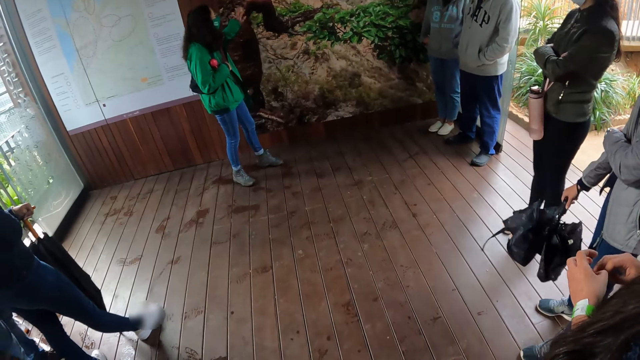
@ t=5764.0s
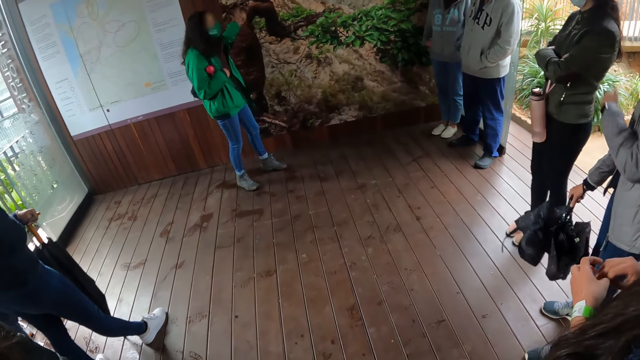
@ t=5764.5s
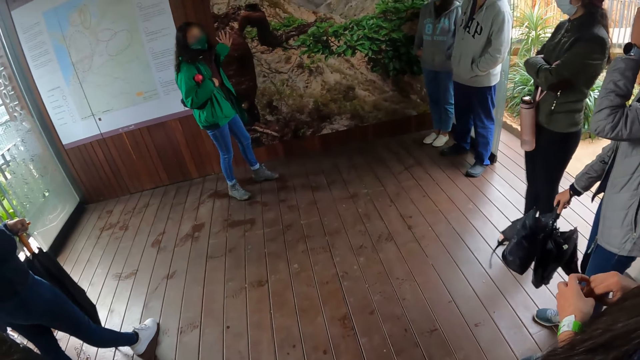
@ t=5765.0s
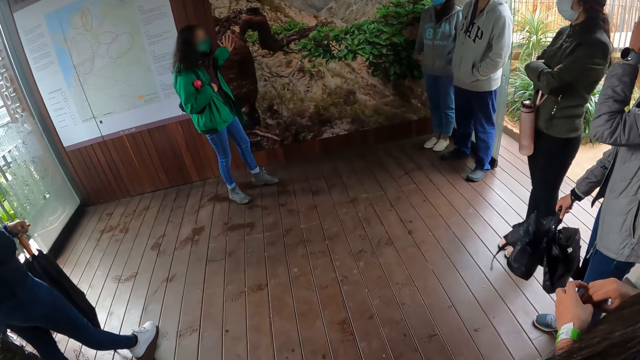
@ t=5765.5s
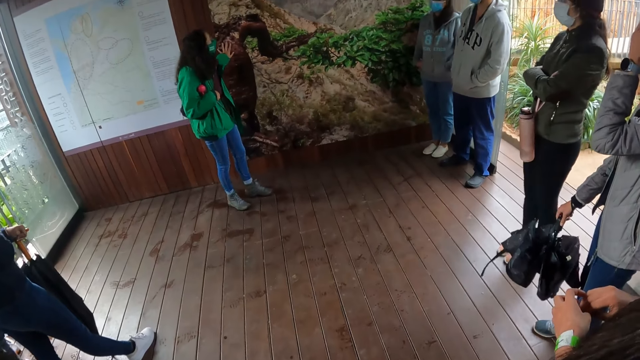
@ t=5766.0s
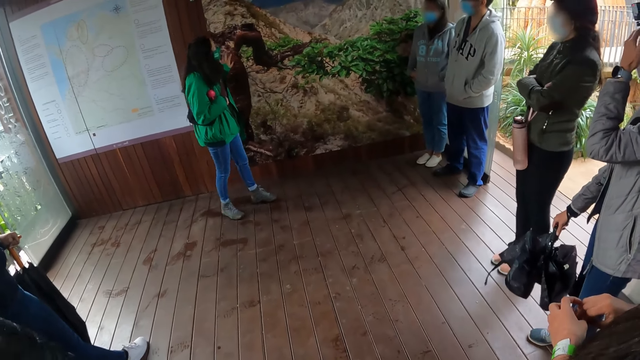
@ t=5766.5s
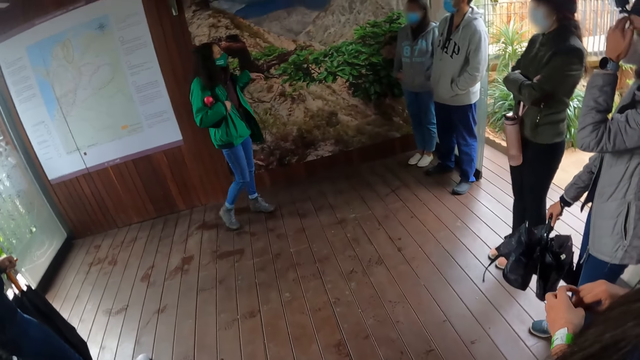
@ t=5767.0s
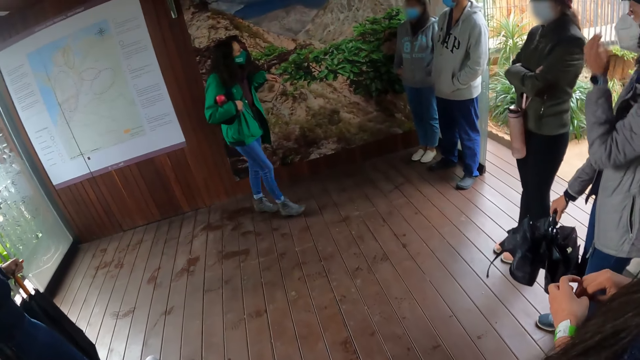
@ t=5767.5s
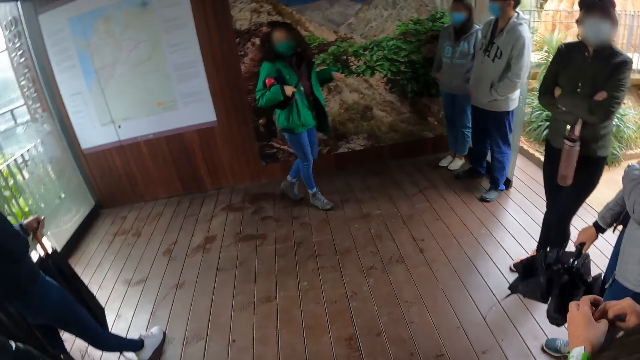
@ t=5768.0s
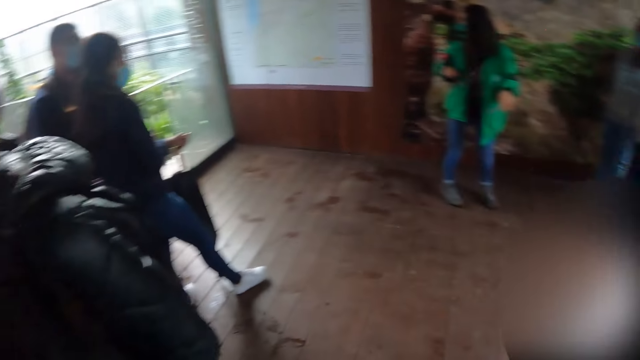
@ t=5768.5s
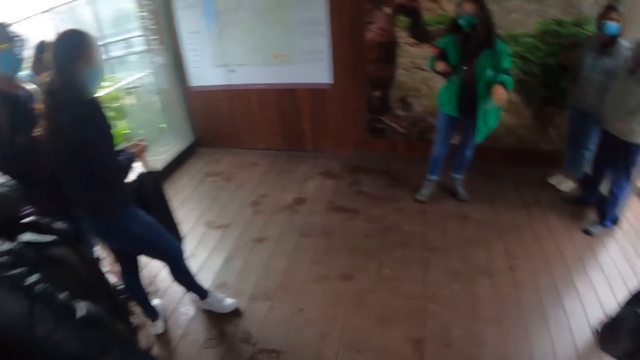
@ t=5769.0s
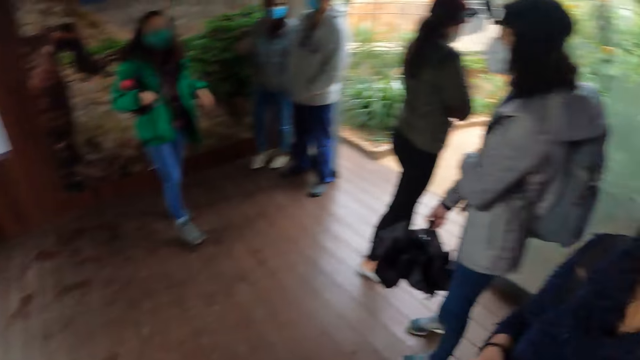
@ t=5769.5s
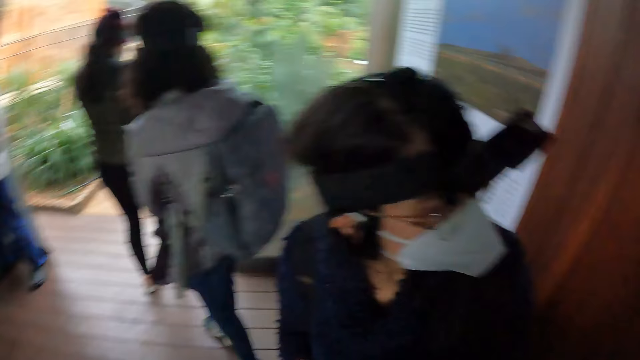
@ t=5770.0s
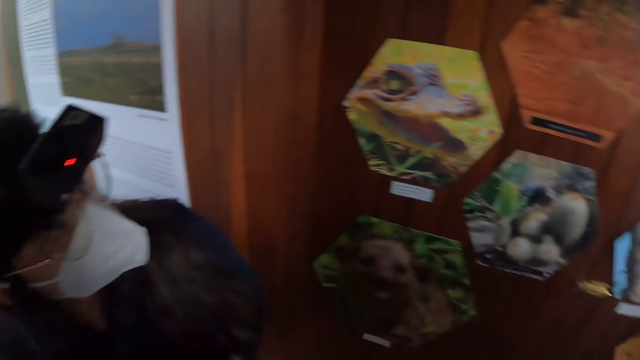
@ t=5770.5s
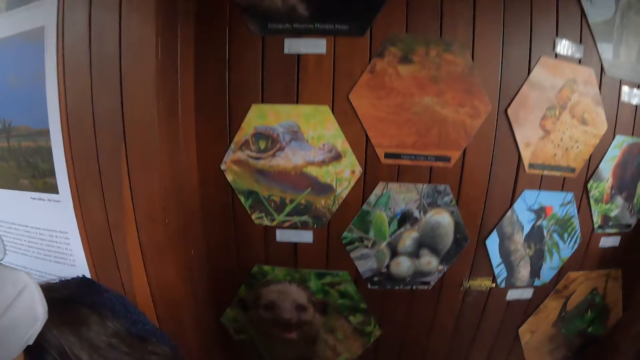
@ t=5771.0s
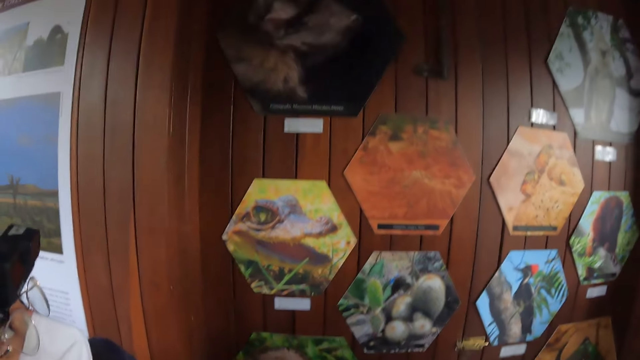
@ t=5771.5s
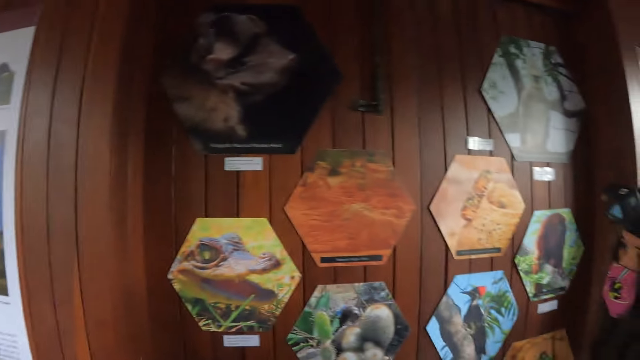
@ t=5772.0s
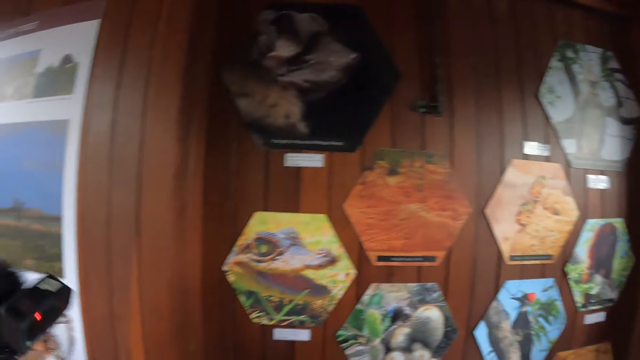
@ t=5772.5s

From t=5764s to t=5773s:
The first lady lifts a hand. A second lady touches a picture, and touches the picture again. The second lady moves around. The first lady touches the face. The second lady lowers a hand. The camera wearer looks around. The first lady walks around. A third lady walks outside. The camera wearer looks around. A fourth lady stares at pictures.

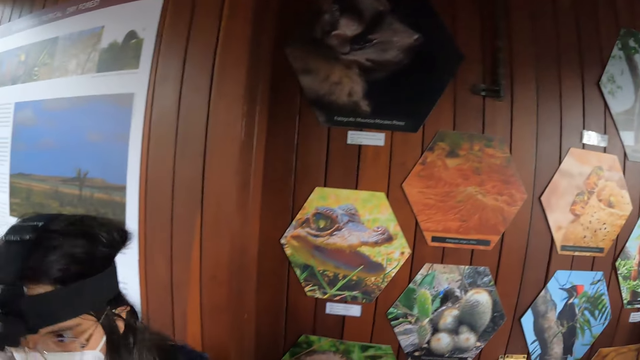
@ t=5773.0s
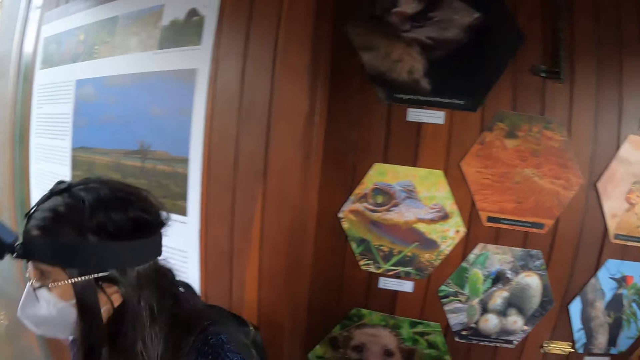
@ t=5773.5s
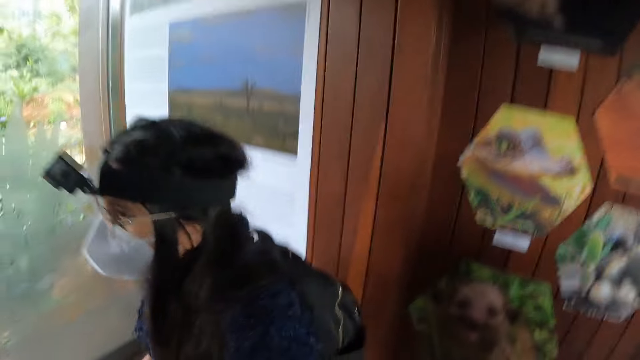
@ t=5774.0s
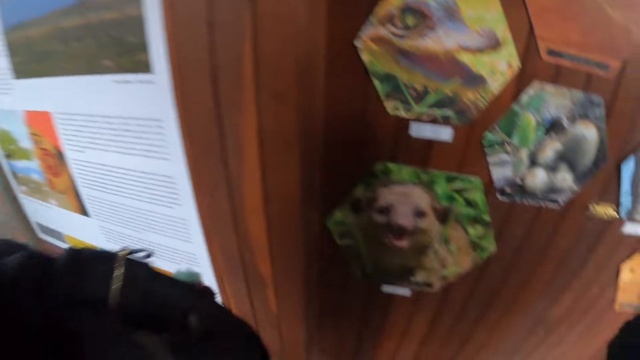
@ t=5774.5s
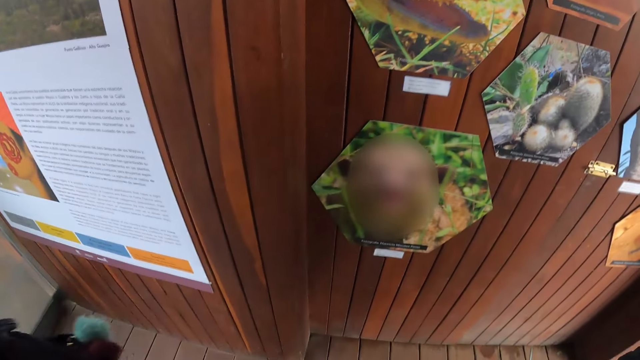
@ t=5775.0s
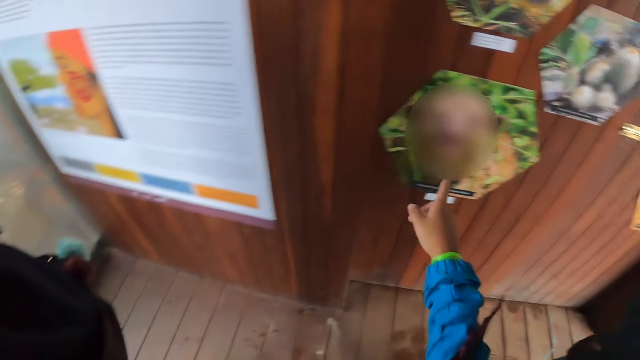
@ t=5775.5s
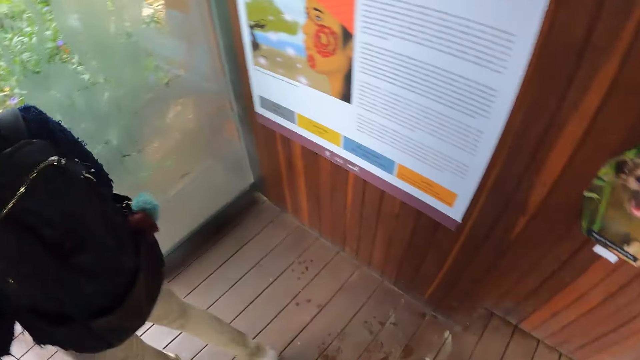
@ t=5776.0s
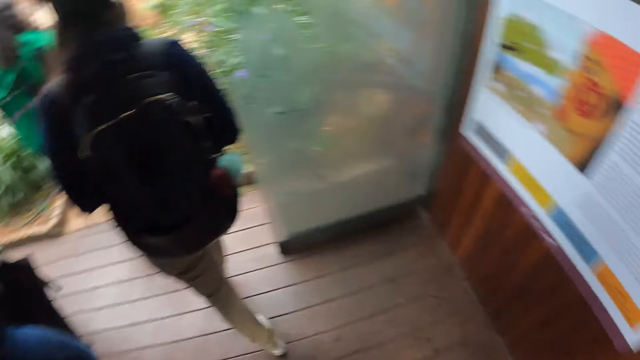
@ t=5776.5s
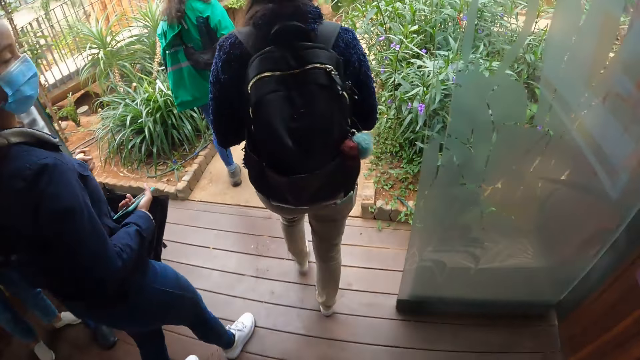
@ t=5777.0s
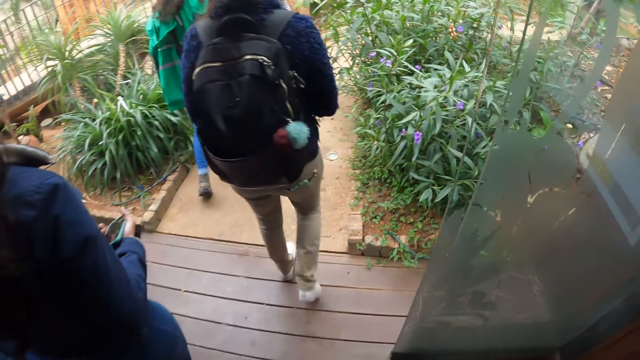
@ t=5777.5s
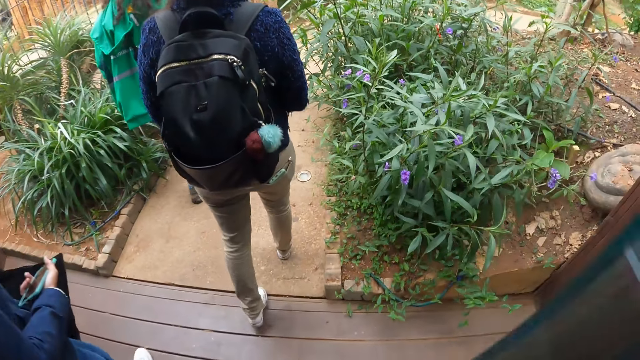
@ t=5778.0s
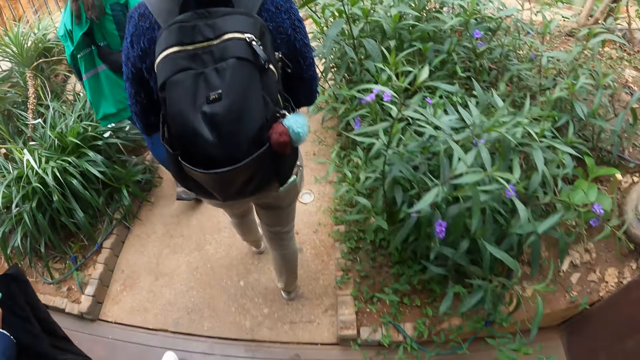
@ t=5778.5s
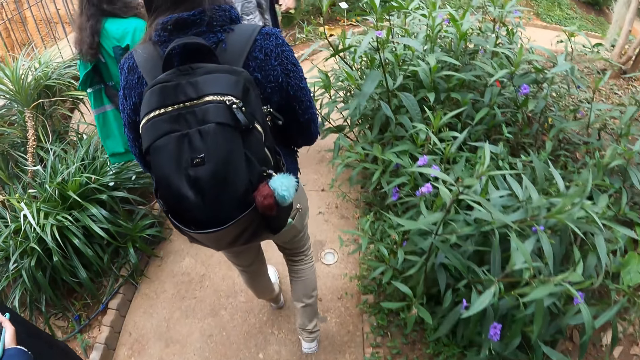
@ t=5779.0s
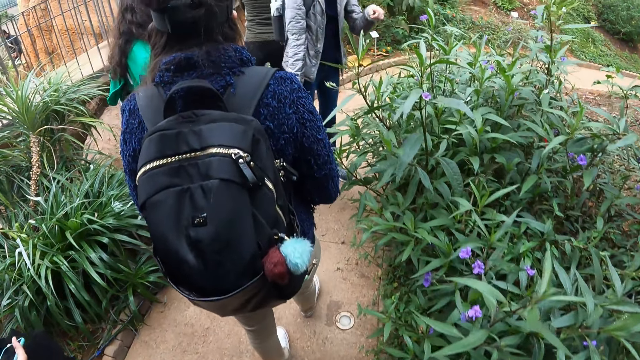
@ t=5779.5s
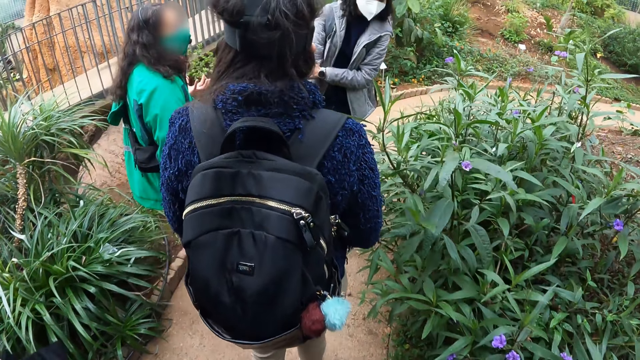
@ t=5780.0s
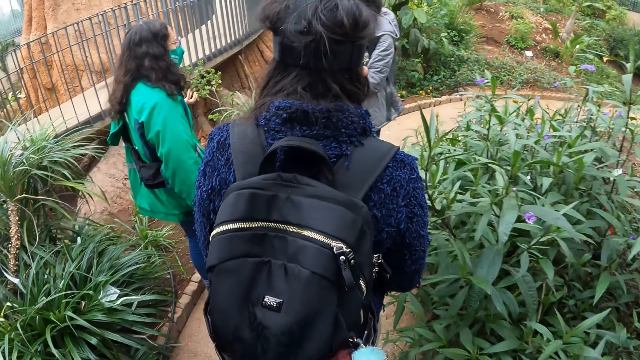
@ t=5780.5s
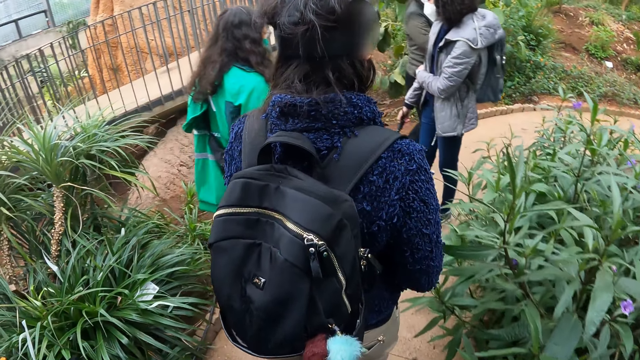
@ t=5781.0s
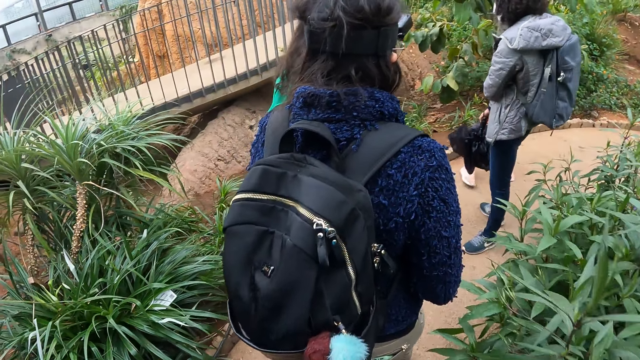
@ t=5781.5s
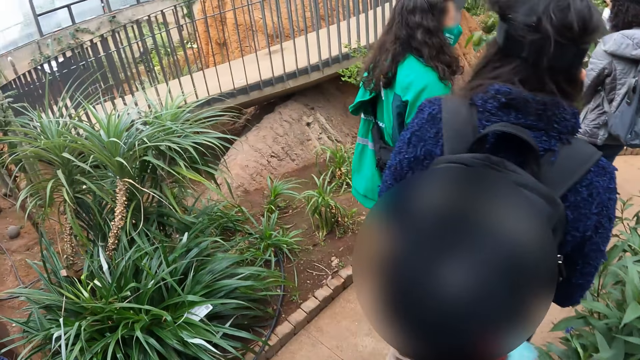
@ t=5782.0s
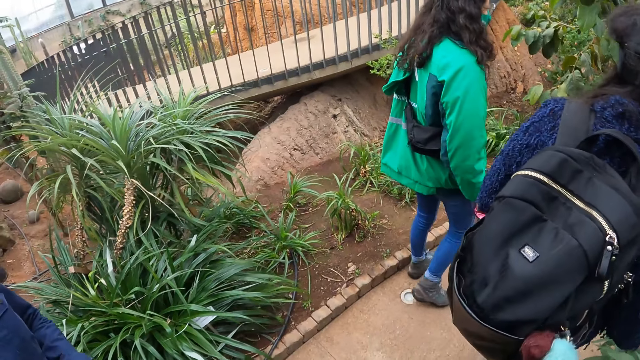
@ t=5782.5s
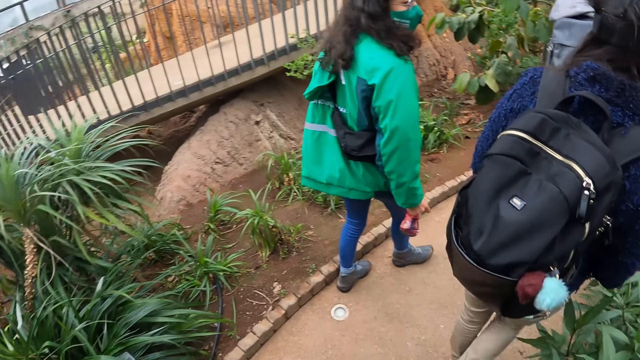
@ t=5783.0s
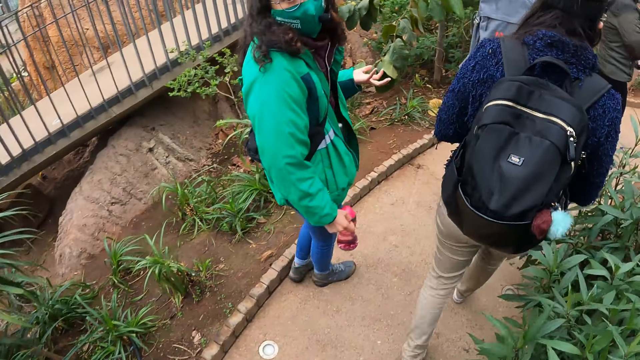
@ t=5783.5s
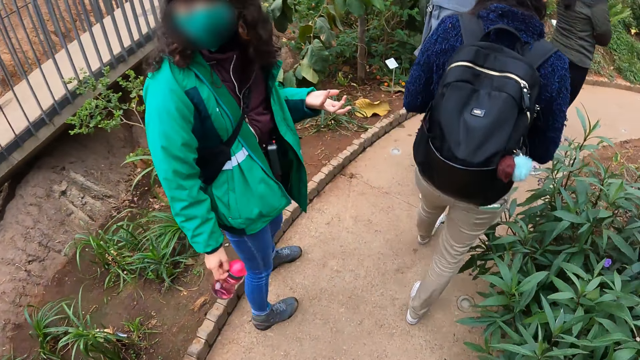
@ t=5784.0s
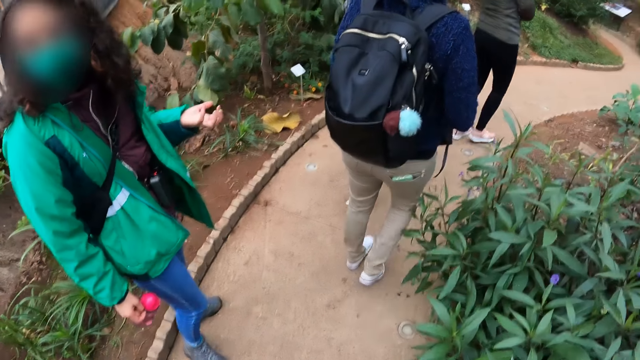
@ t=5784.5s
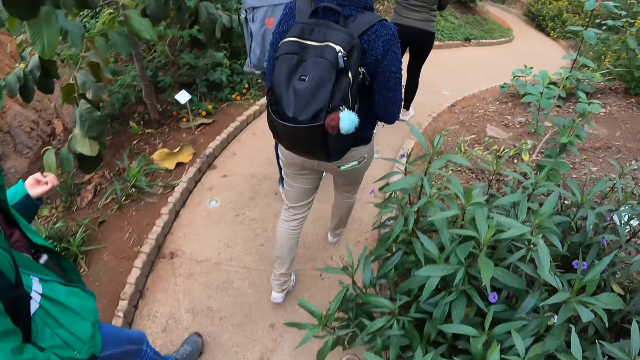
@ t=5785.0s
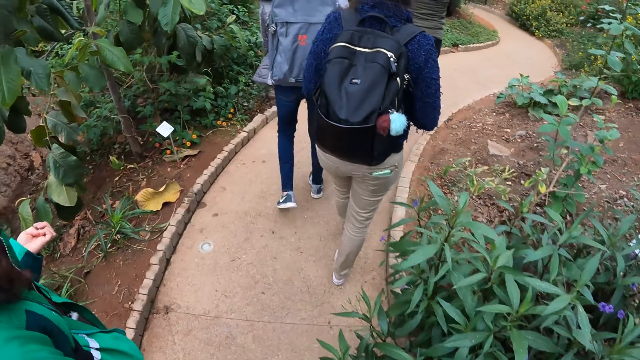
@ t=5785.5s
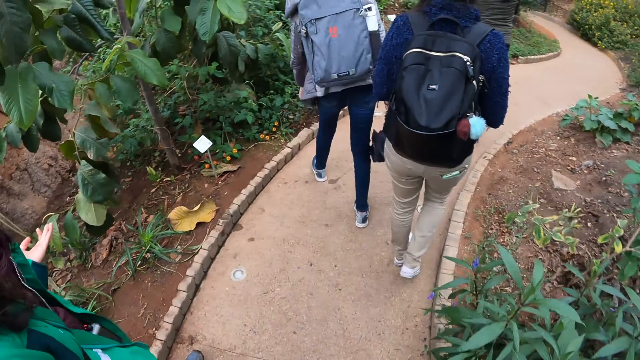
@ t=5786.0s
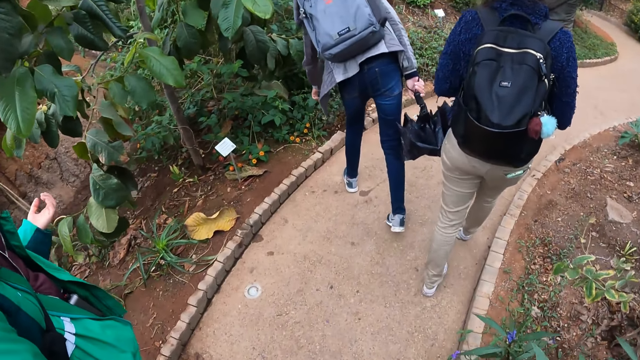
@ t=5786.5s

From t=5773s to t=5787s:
A lady looks the other way. The camera wearer points at a picture. The lady walks away. Another lady walks around. A third lady walks outside. The camera wearer walks outside the door. A fourth lady points at a plant. The camera wearer walks on a pathway. The fourth lady holds the other hand. The second lady lifts a hand. The first lady, the fourth lady, the second lady and a fifth lady walk around. The second lady looks back.
